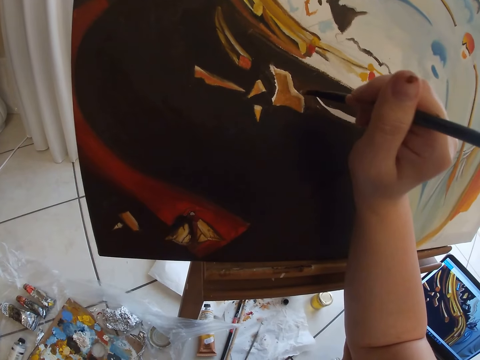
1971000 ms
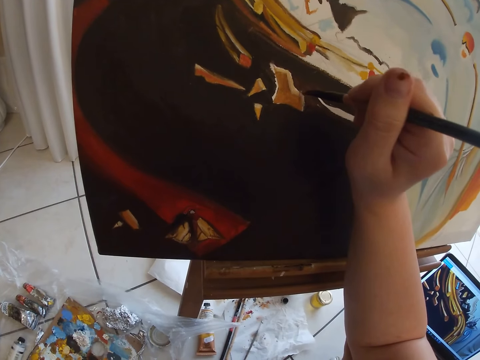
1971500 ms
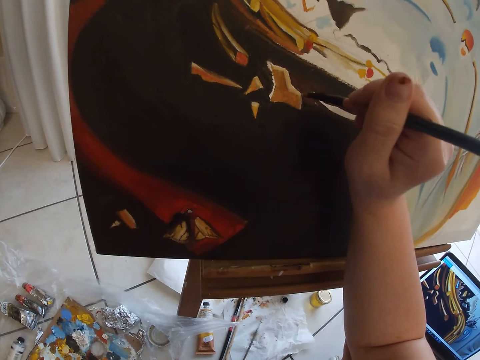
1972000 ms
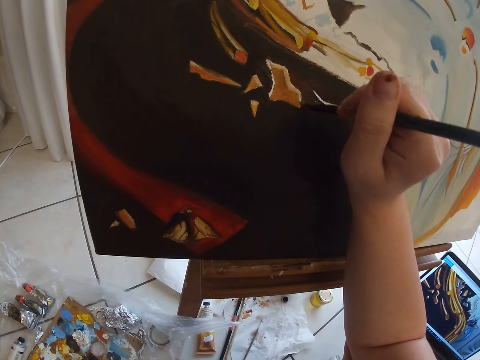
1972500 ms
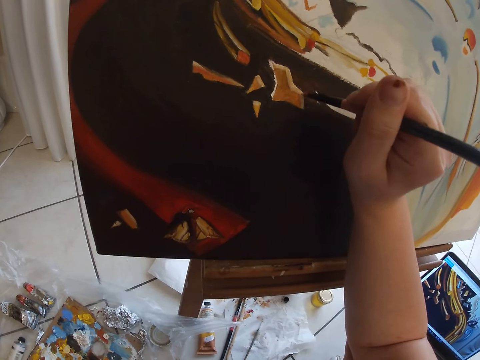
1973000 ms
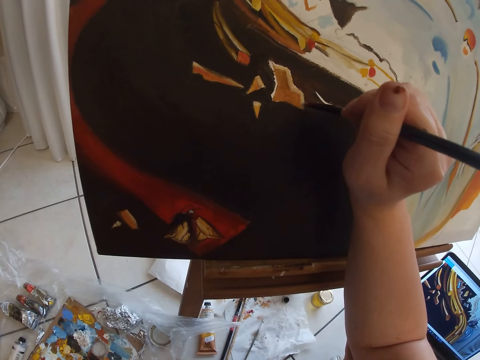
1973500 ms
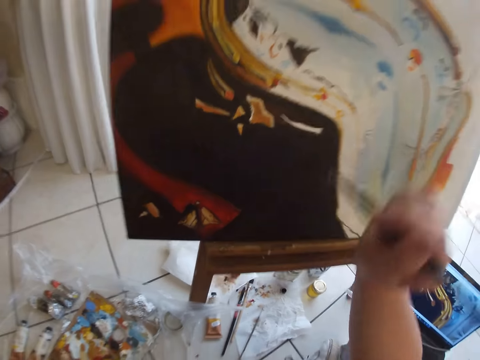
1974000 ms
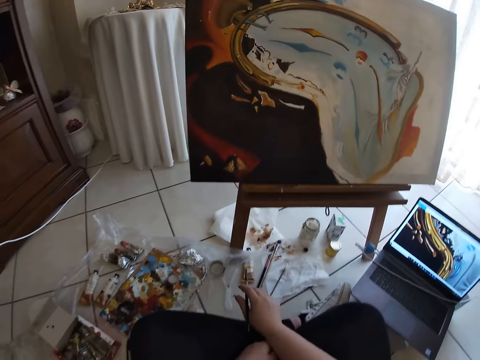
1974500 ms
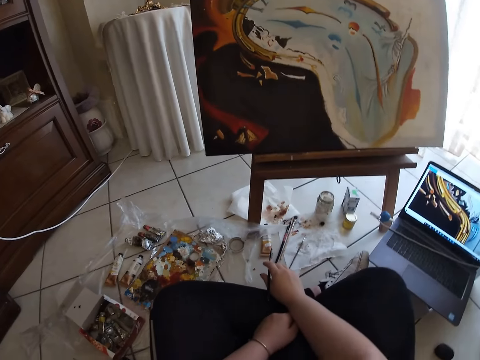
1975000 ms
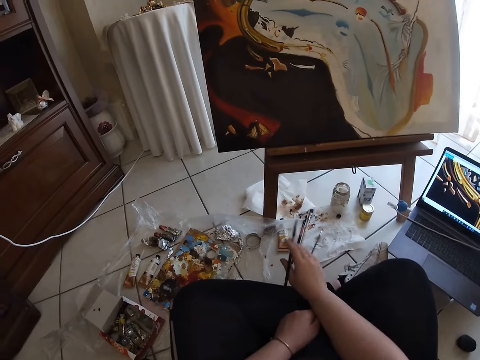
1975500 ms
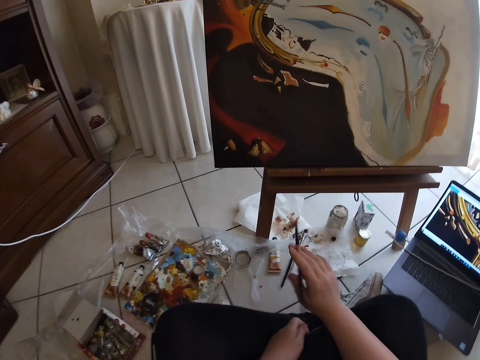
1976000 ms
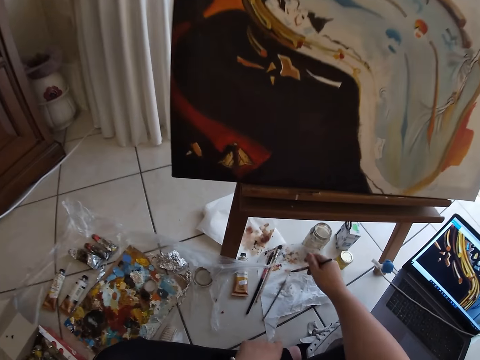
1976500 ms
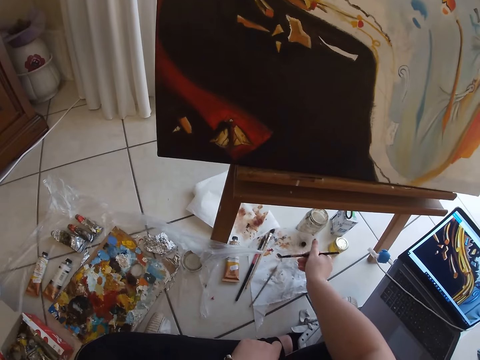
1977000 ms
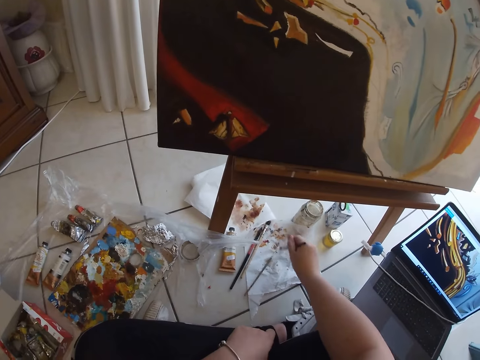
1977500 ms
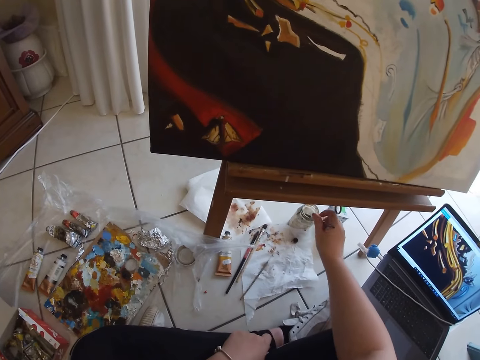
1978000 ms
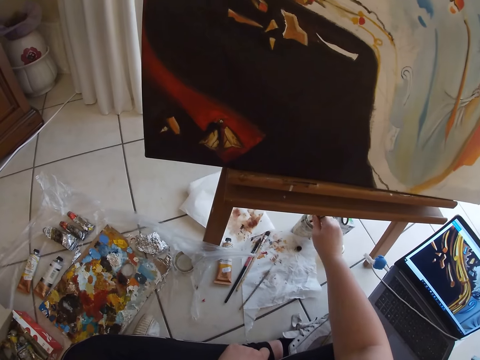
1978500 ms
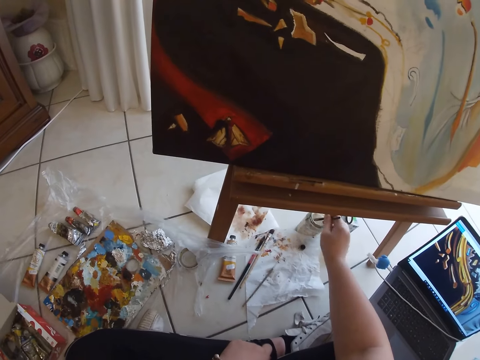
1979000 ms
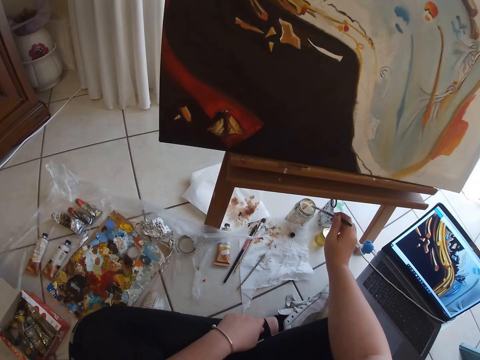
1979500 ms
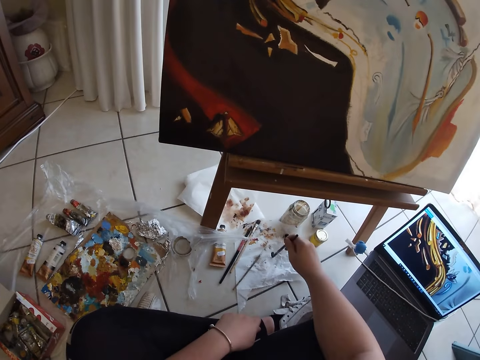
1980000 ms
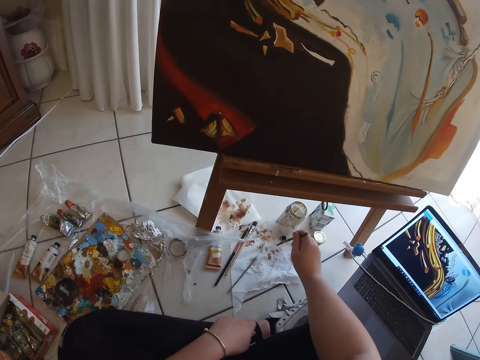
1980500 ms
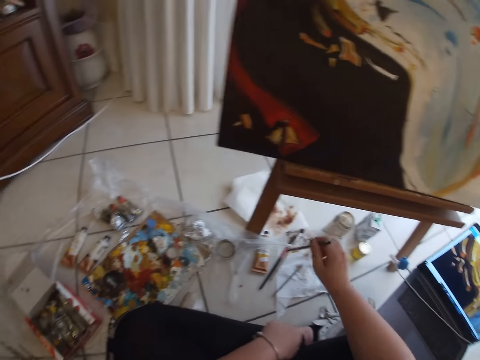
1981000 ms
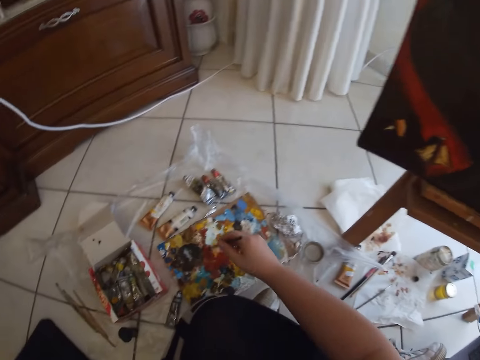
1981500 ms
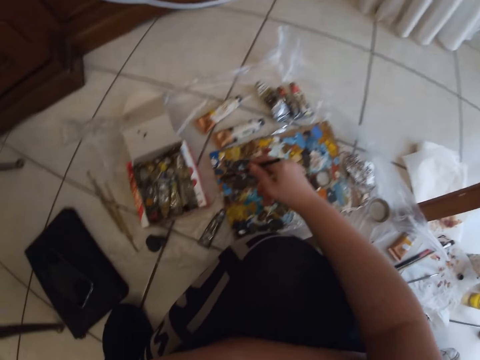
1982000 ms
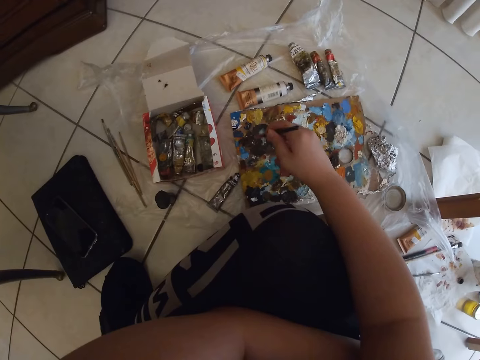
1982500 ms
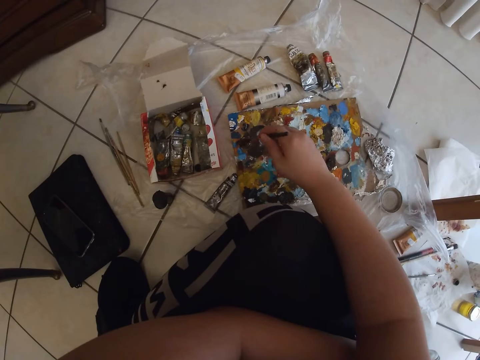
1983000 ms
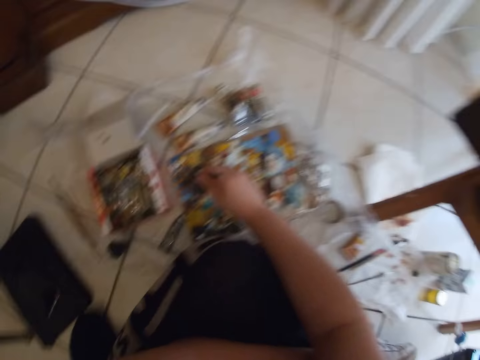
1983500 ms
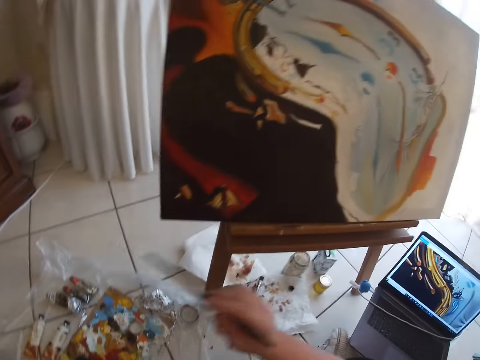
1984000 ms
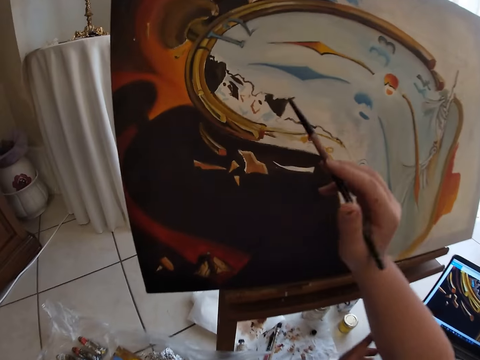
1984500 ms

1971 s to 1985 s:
The camera wearer removes the paint brush from the painting. He dips the paint brush into the paint. He adjusts the painting brush in his right hand on a paper on the floor. He rinses the painting brush in his right hand on a container on the floor. He adjusts the painting brush in his right hand on the paper on the floor. He dips the painting brush in his right hand on the paint on the floor.

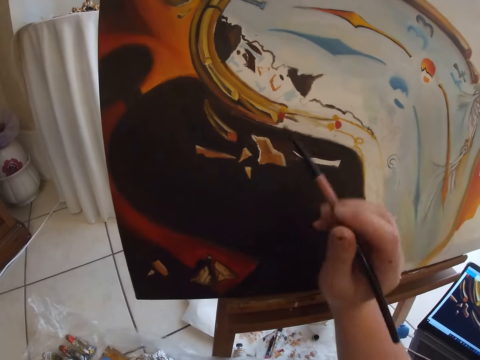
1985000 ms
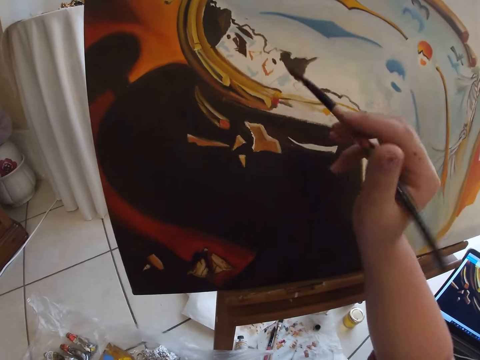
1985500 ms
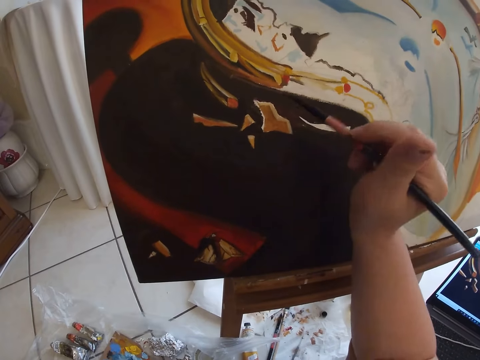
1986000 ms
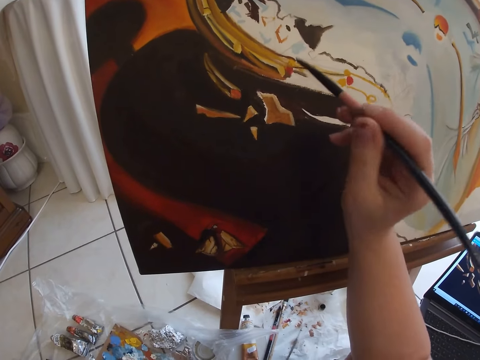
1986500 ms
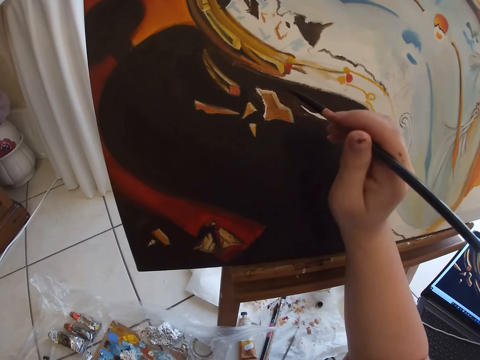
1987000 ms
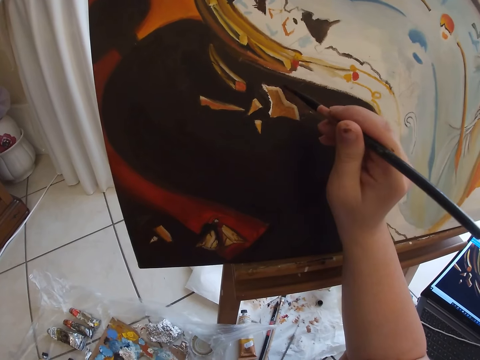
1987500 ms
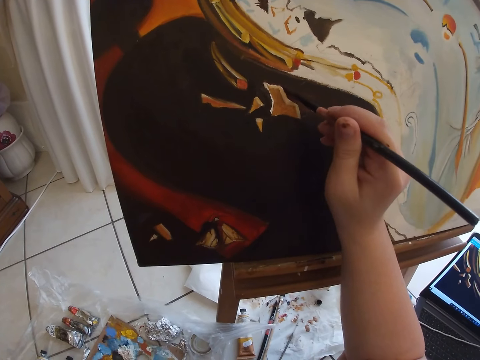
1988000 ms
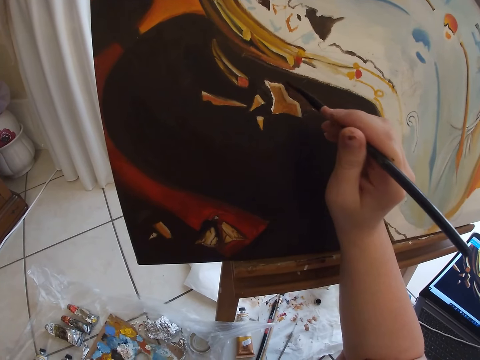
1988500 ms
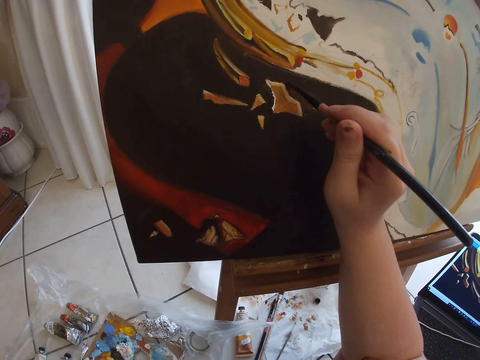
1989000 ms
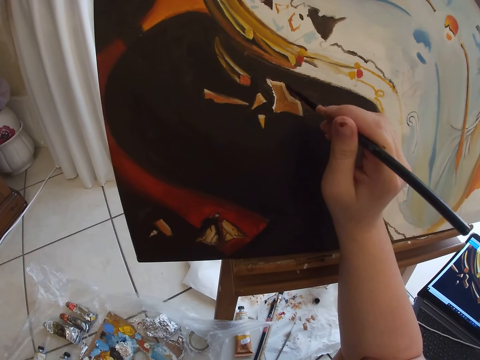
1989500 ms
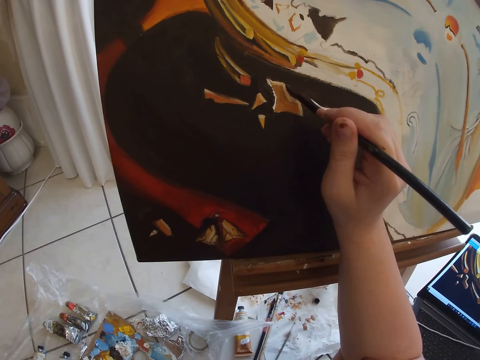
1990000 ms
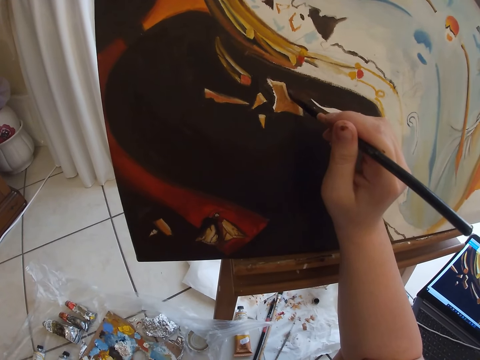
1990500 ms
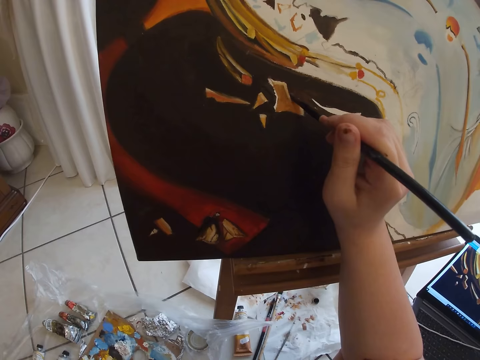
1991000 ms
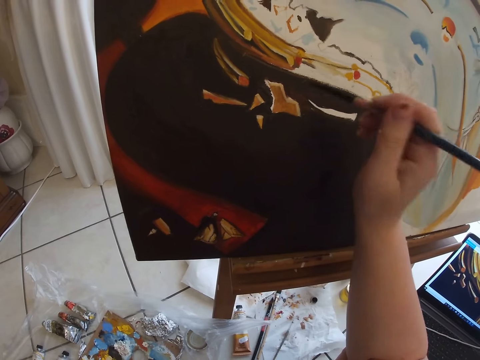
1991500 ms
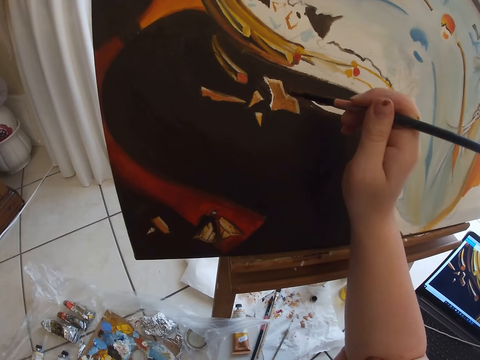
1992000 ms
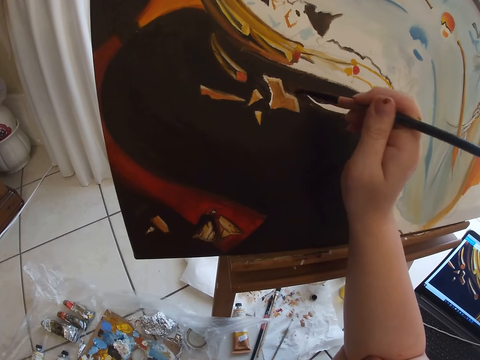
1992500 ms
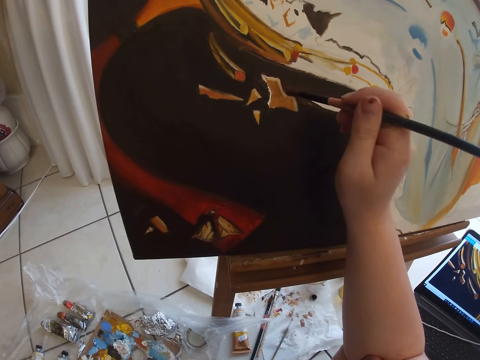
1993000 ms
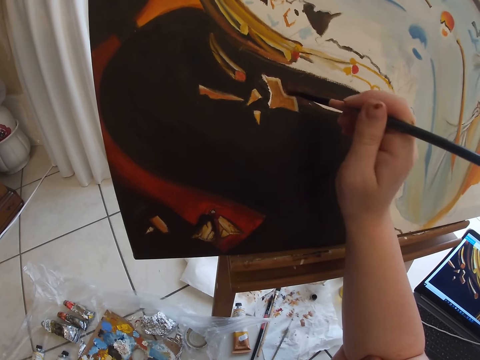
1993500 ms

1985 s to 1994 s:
The camera wearer paints wall art on the table with the painting brush in his right hand.

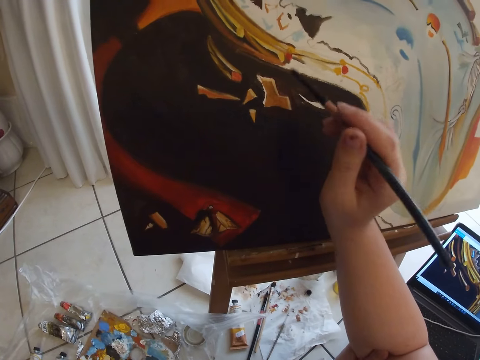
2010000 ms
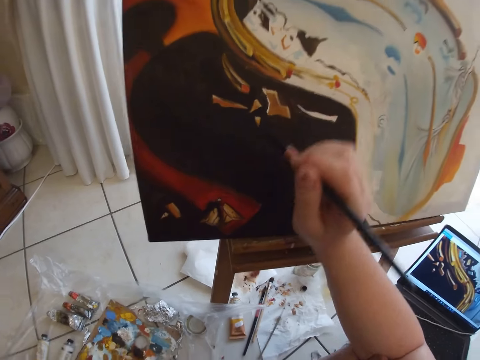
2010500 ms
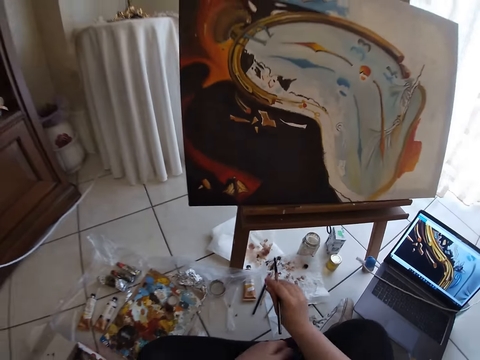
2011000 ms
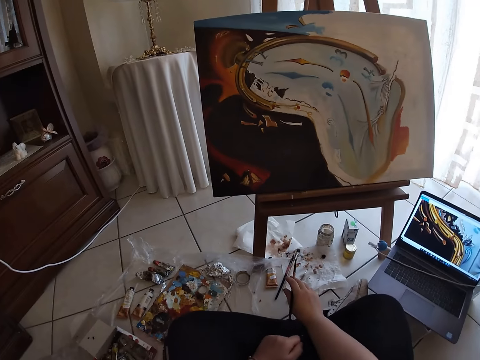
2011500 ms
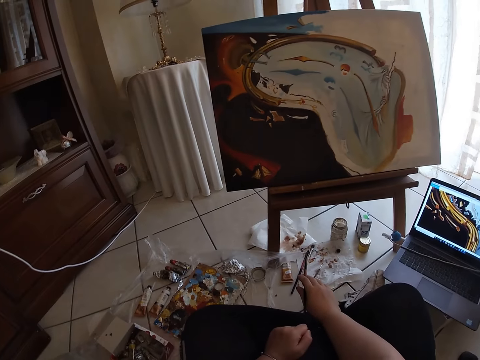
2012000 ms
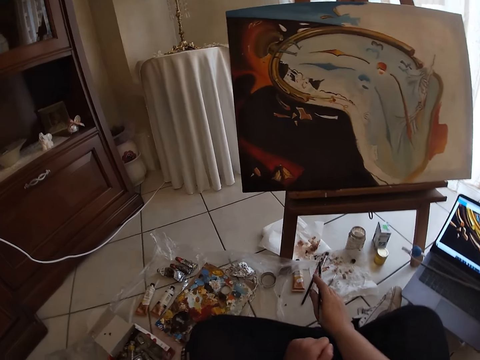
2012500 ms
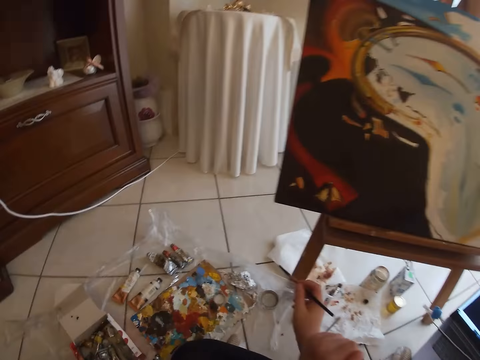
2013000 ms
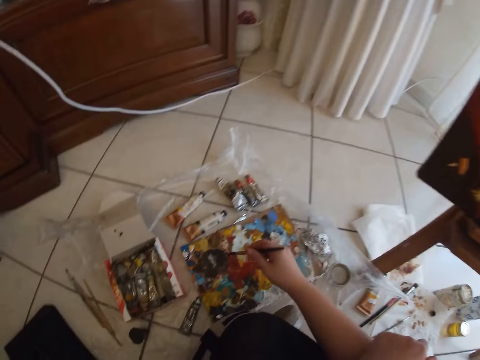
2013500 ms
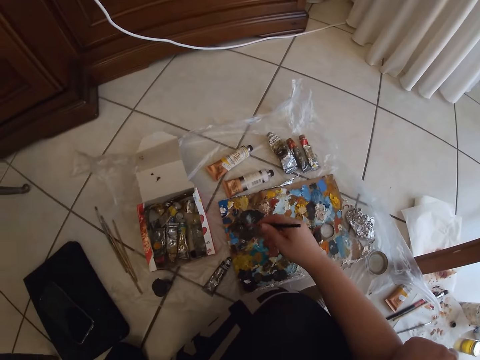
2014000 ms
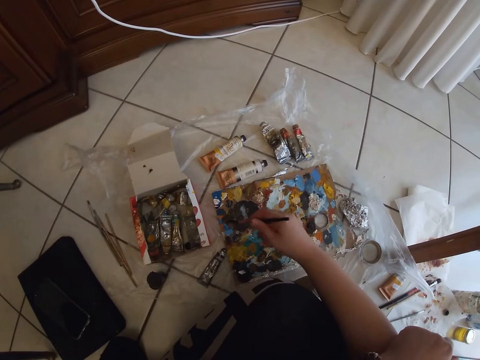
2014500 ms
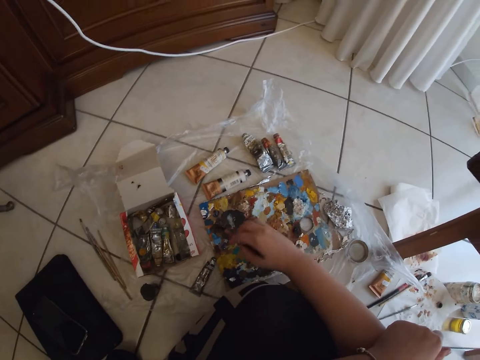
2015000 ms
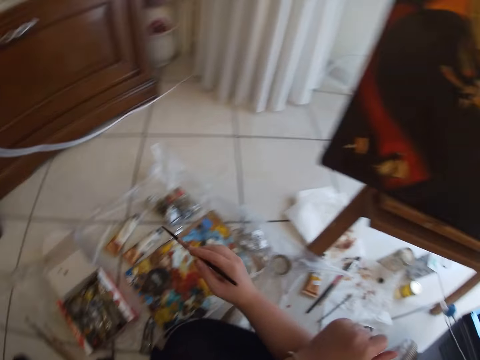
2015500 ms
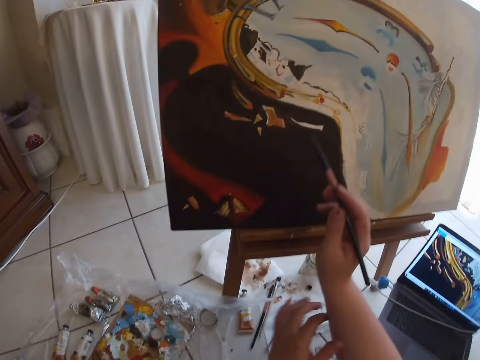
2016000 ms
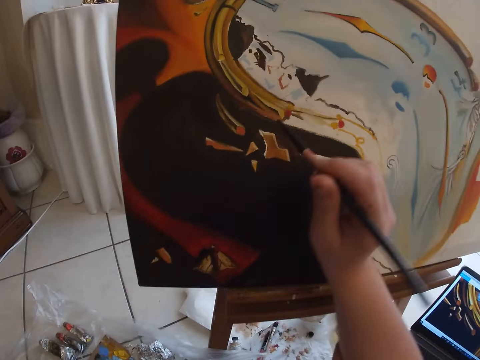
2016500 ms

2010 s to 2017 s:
The camera wearer removes the paint brush from the painting. He dips the painting brush in his right hand on the paint on the floor.
